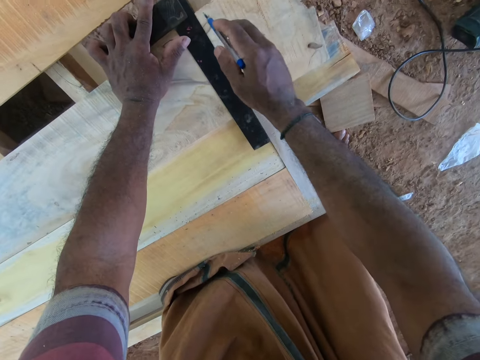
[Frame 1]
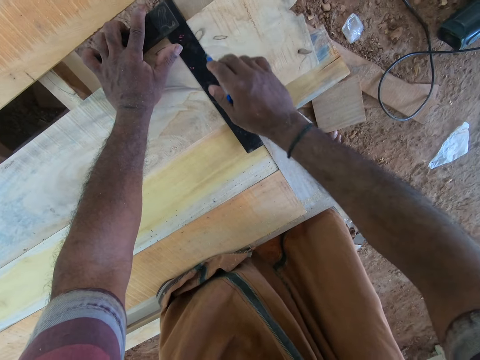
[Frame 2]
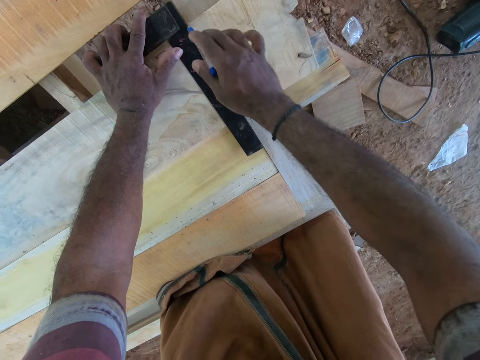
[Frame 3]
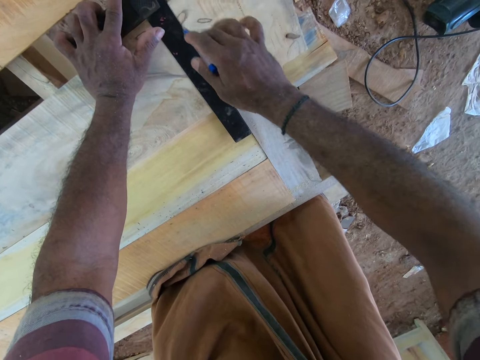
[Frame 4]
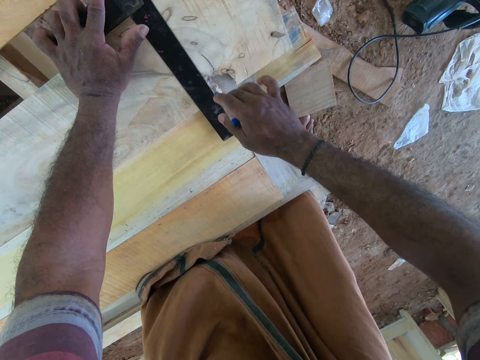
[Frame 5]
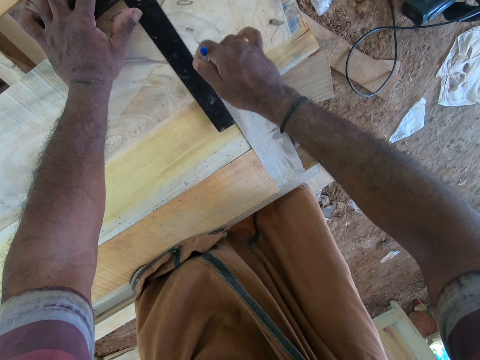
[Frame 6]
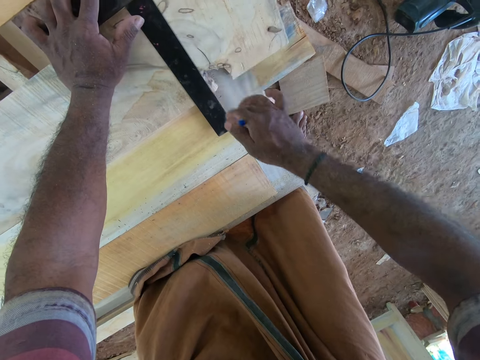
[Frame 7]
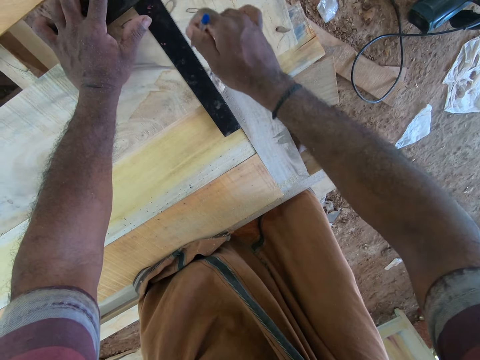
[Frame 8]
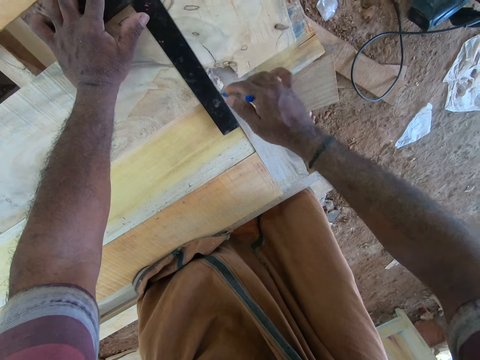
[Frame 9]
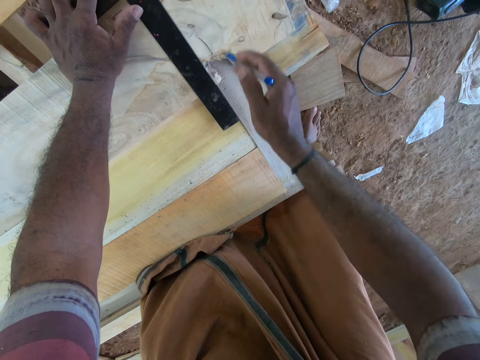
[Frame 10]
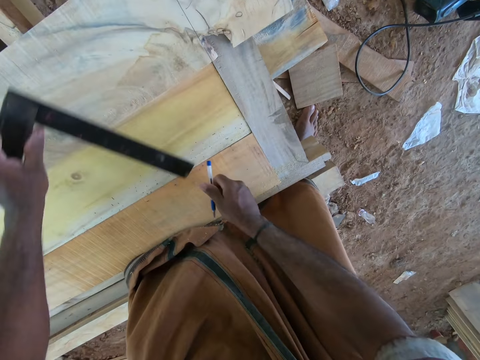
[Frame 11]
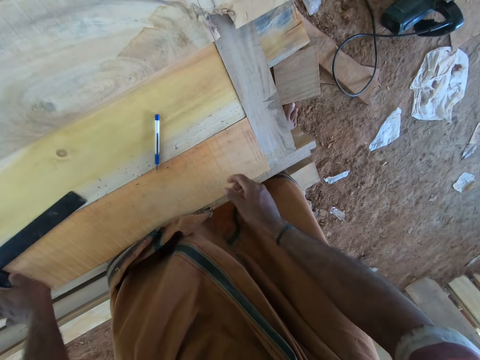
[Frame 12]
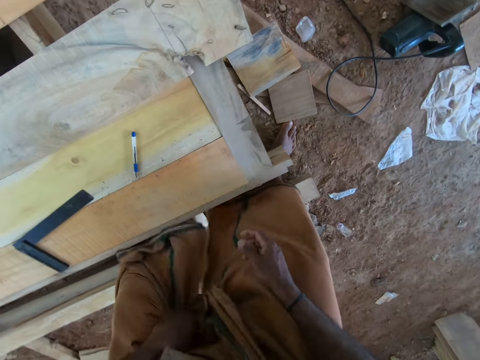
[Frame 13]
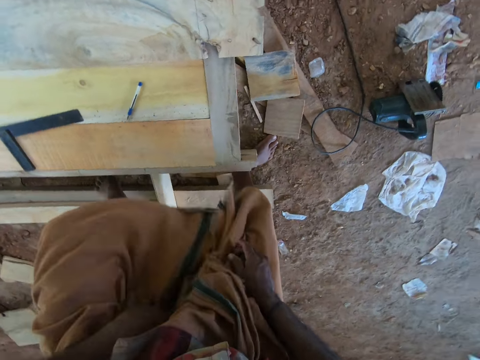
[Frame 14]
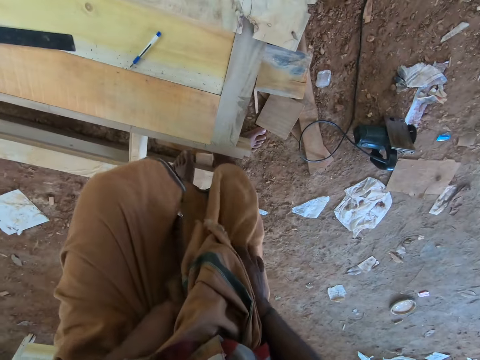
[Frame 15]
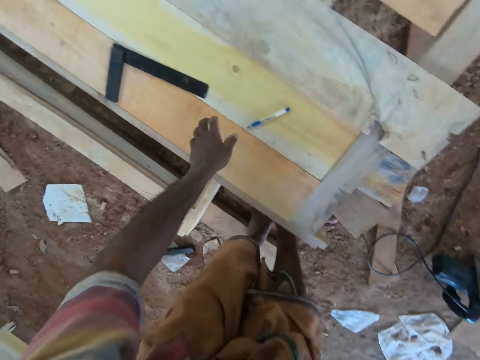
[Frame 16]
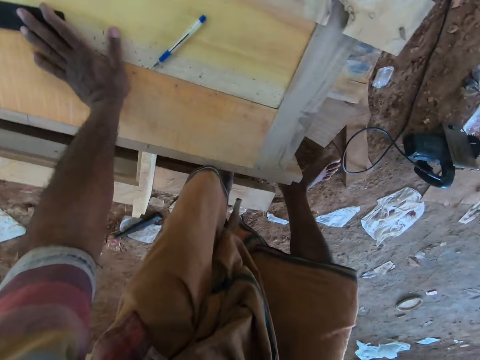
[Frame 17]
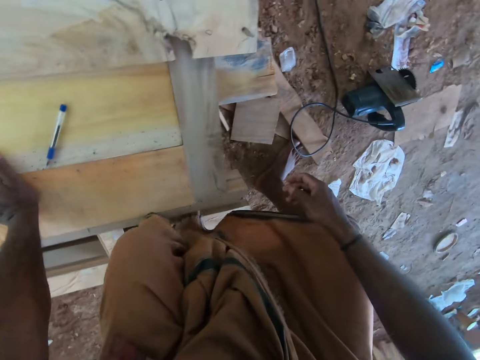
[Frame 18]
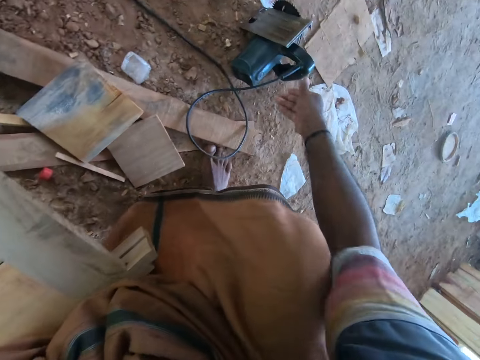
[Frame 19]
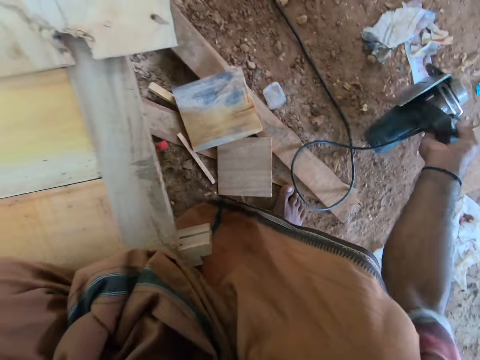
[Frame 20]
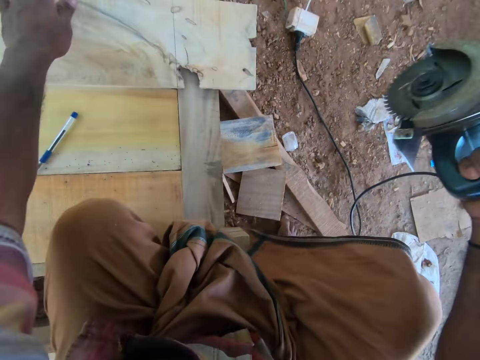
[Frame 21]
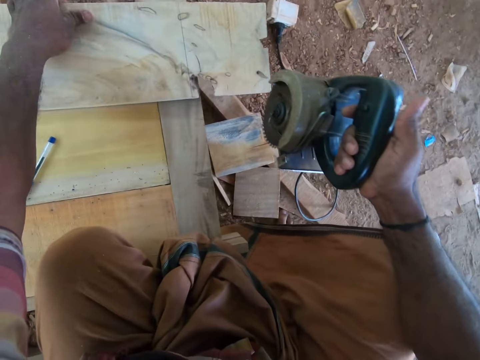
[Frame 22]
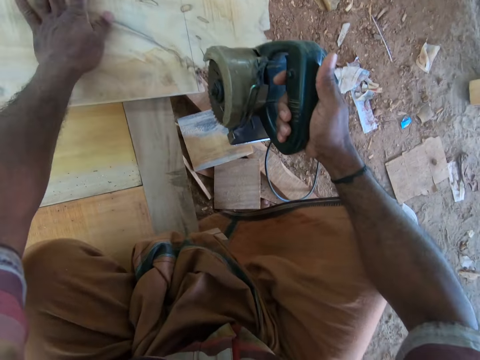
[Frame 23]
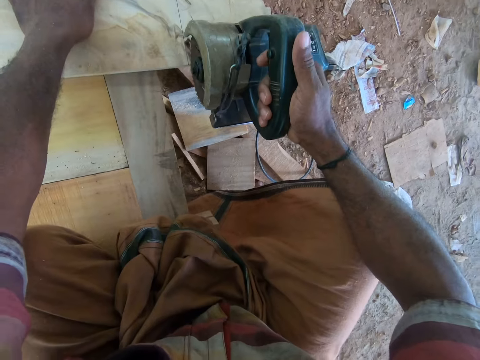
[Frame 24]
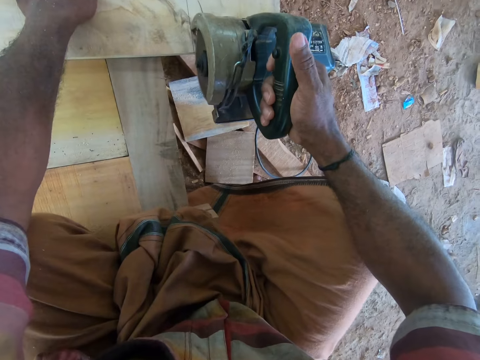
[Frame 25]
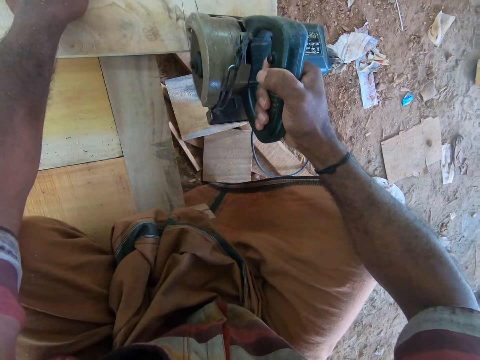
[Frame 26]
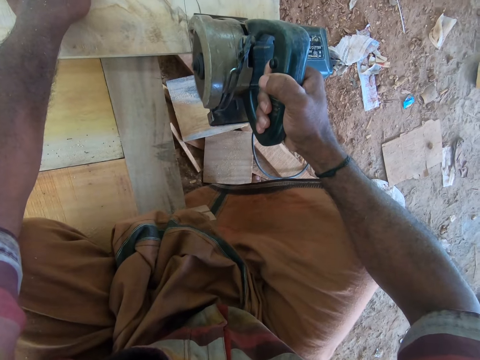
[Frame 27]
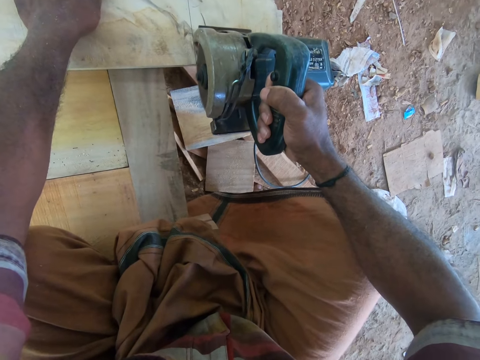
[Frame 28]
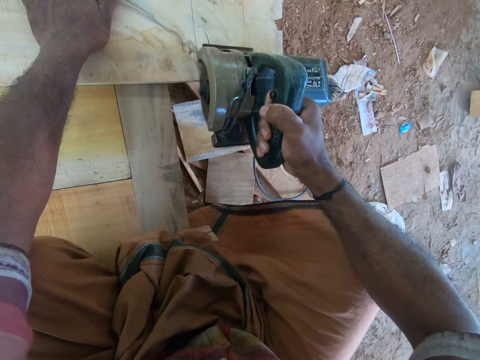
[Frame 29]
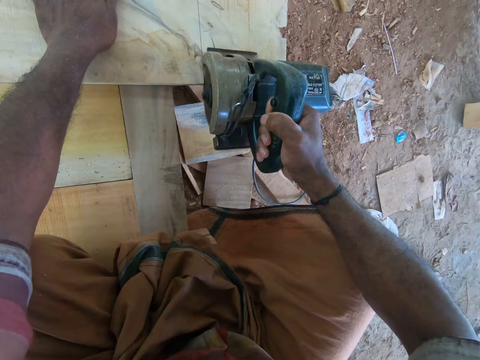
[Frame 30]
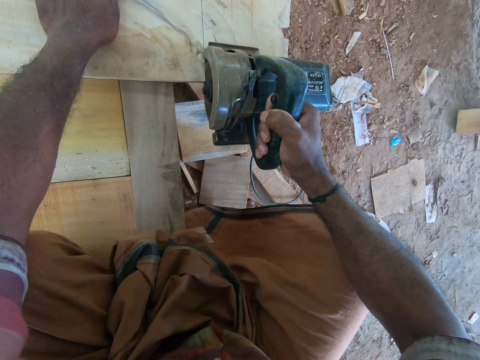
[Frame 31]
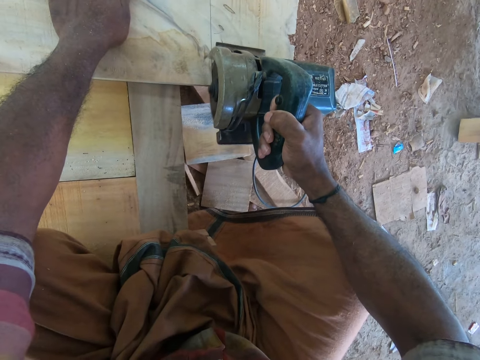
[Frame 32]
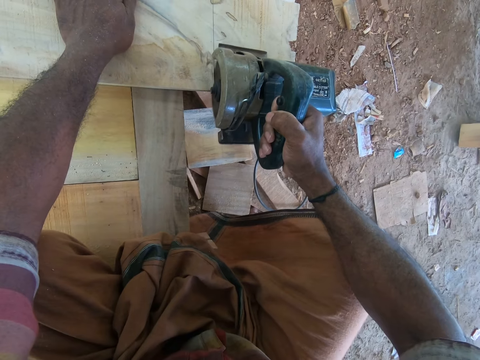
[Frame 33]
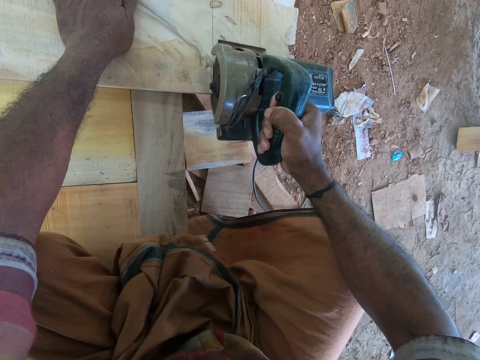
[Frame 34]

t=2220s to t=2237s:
The camera wearer draws the measurements on the wooden plank with the try square in his left hand and the pen in his right hand. He picks the try square from the wooden plank with his left hand. He drops the pen on the wooden plank with his right hand. He drops the try square on the wooden plank with his left hand. He adjusts his dhoti with both hands. He holds his cloth. He places his left hand on the wooden plank. He picks up the circular saw from the ground with his right hand. He moves the wooden plank along the incomplete desk with his left hand. He cuts a part of the wooden plank with the circular saw in his right hand.

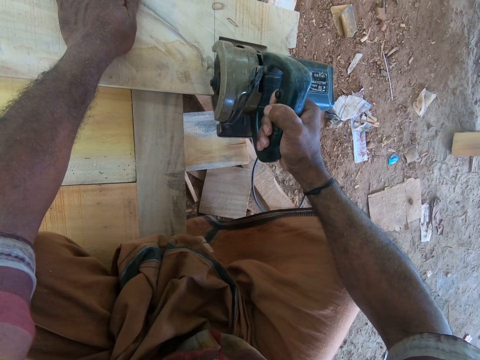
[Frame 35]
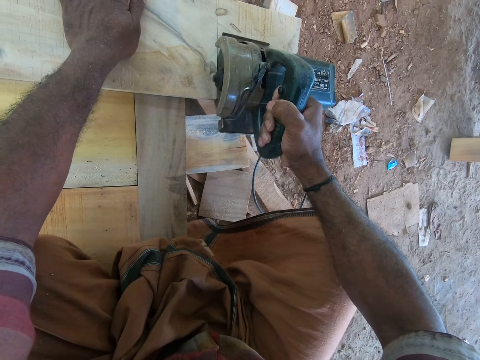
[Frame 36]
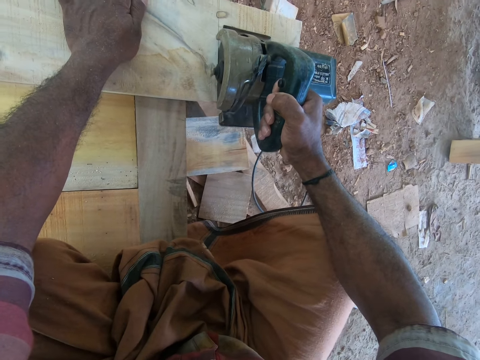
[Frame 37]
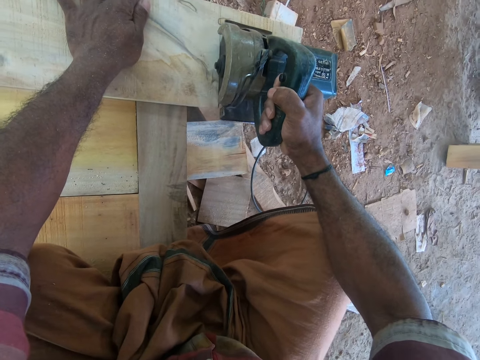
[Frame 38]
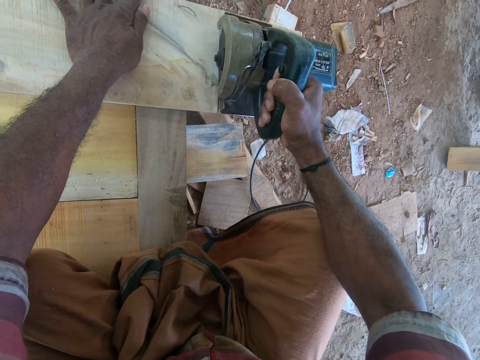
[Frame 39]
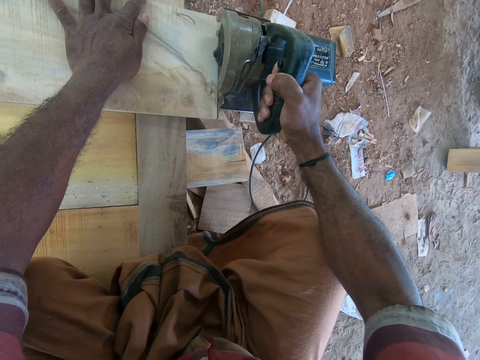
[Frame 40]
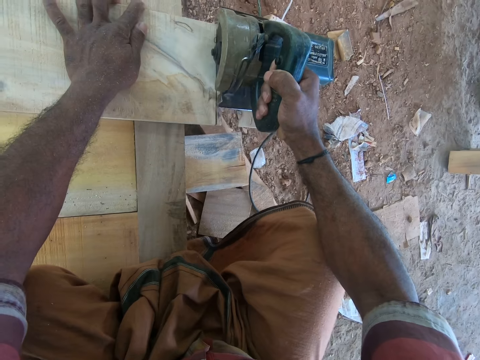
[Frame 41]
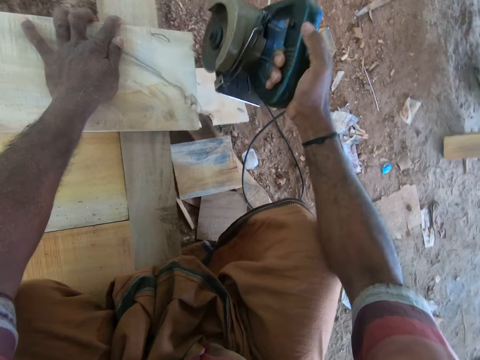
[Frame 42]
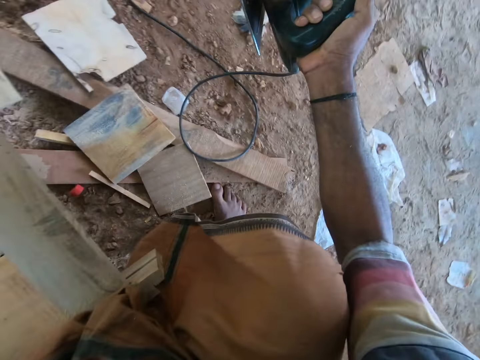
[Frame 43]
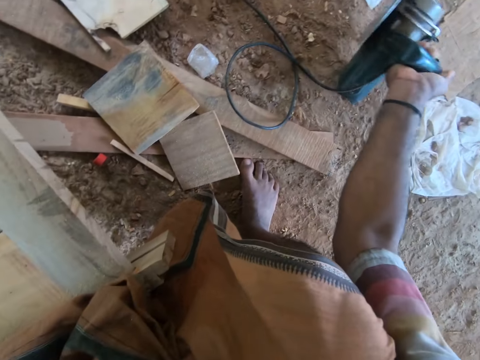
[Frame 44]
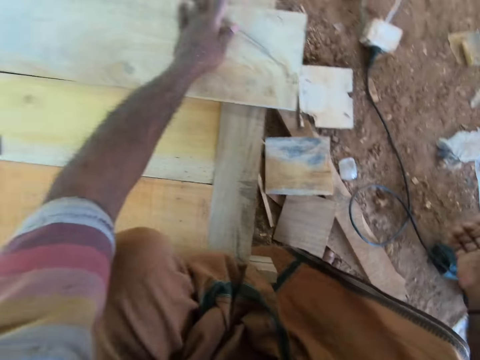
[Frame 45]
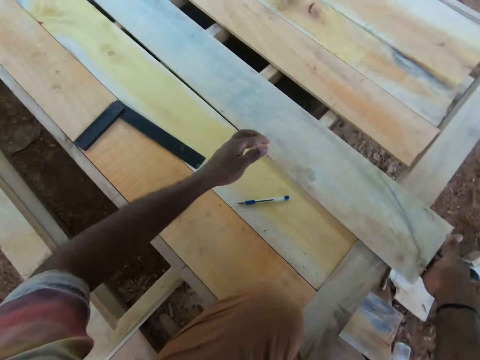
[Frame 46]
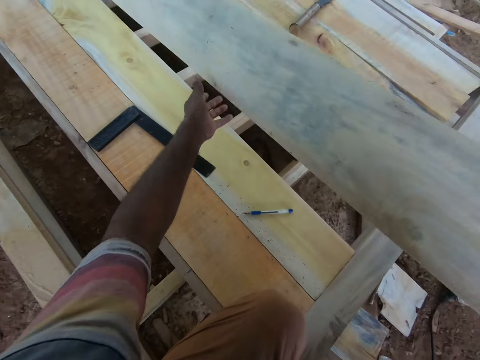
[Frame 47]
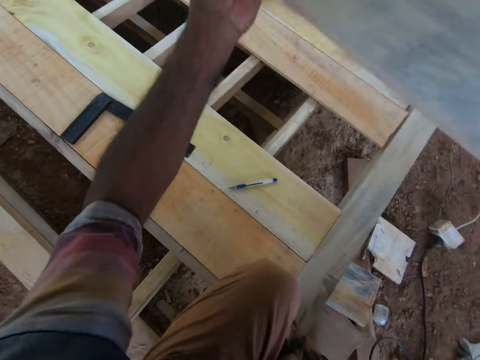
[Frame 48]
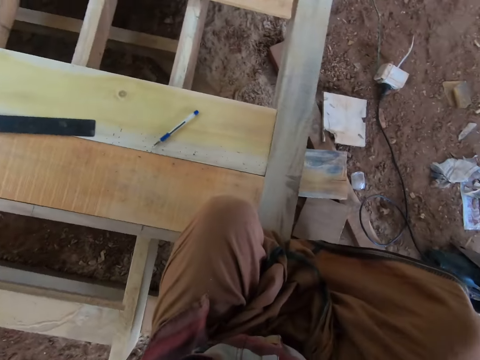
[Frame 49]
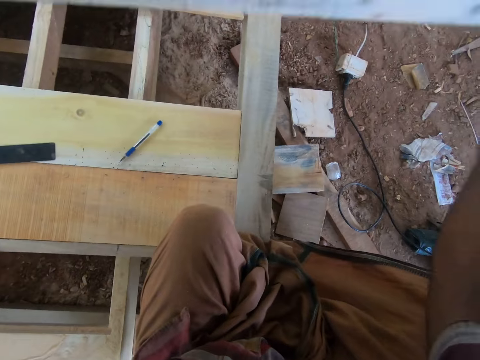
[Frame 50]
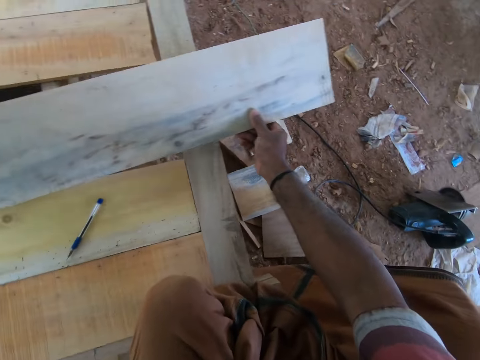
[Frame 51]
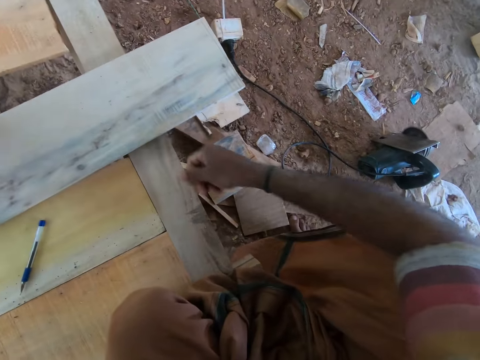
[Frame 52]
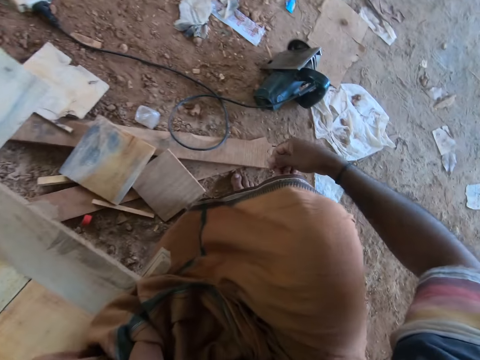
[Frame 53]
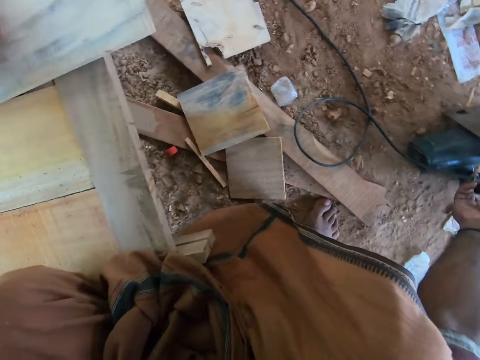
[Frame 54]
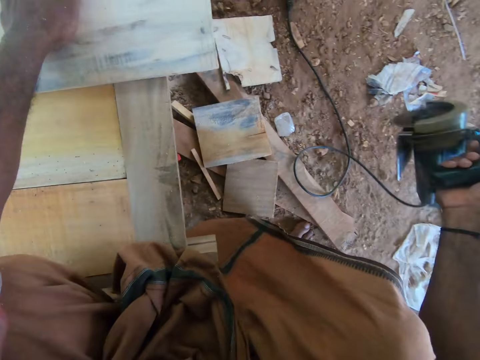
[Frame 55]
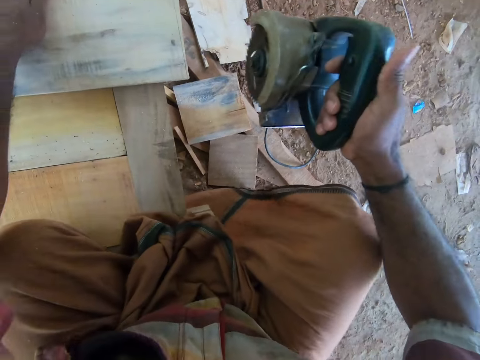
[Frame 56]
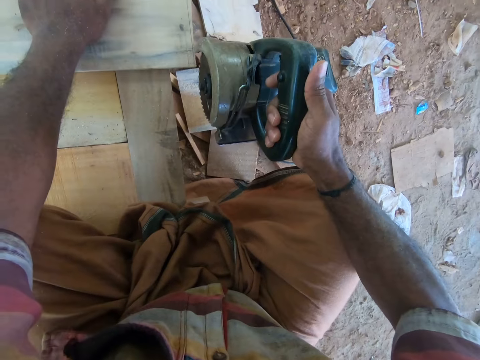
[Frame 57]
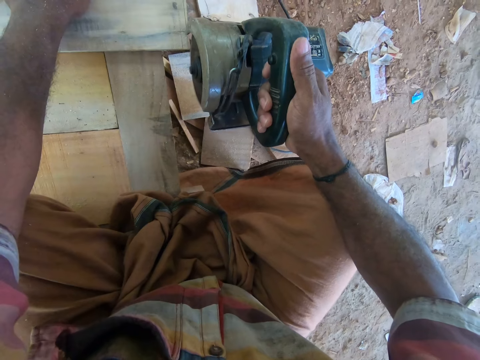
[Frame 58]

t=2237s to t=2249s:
The camera wearer drops the circular saw on the ground with his right hand. He raises the wooden plank from the incomplete desk with his right hand. He turns the wood. He picks the wooden plank from the incomplete desk with both hands. He drops the wooden plank on the incomplete desk with both hands. He picks the circular saw from the ground with his right hand.
